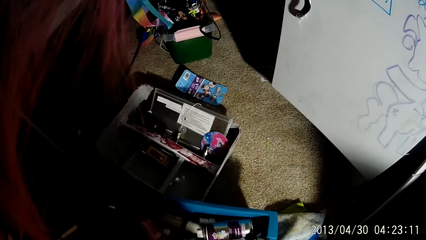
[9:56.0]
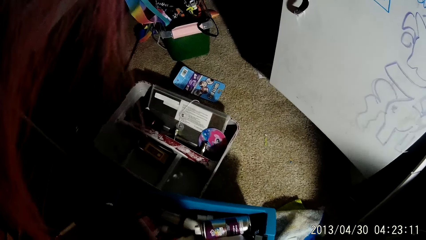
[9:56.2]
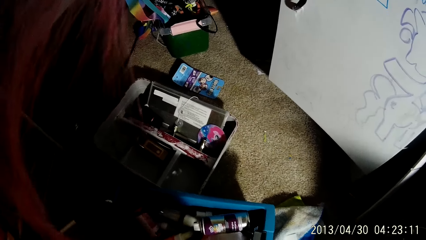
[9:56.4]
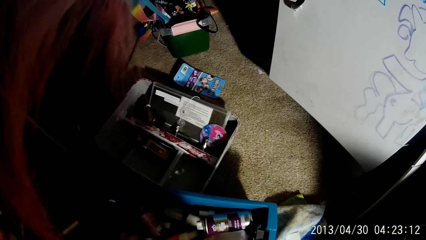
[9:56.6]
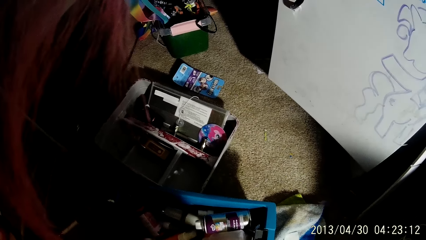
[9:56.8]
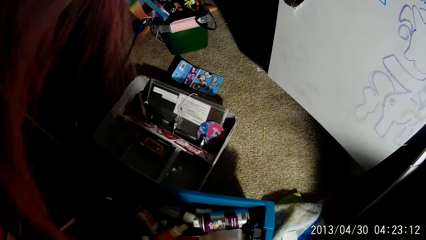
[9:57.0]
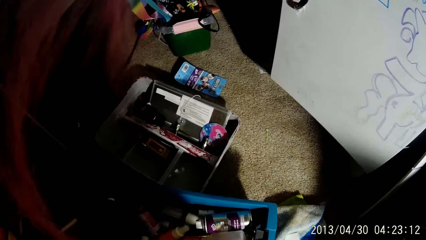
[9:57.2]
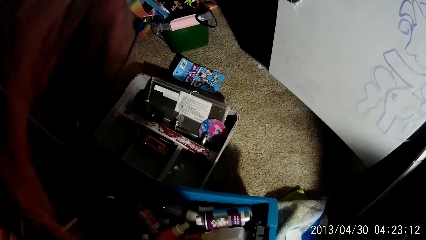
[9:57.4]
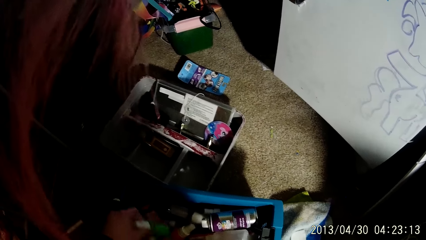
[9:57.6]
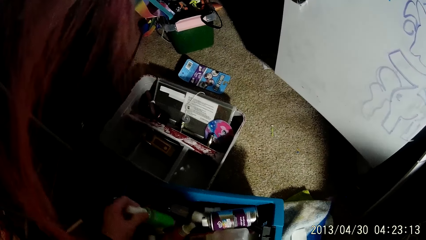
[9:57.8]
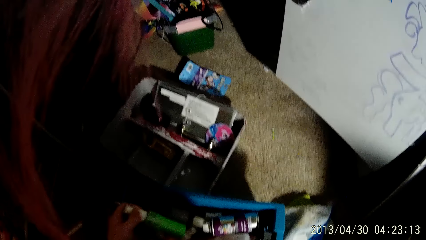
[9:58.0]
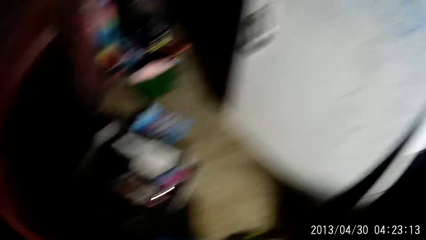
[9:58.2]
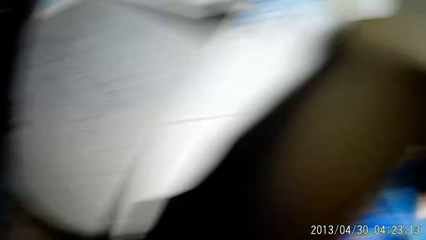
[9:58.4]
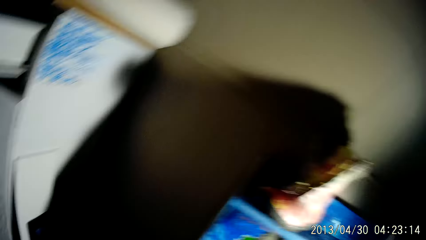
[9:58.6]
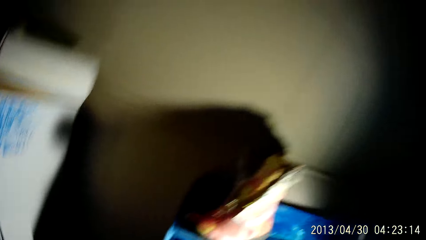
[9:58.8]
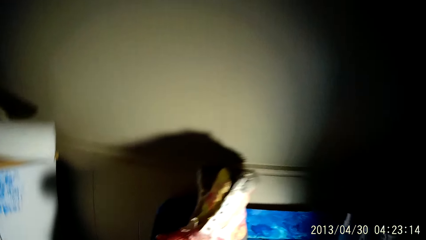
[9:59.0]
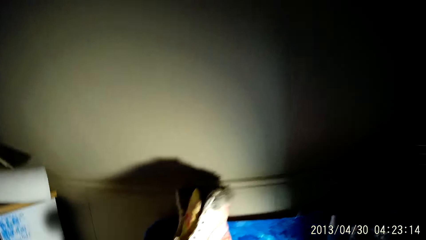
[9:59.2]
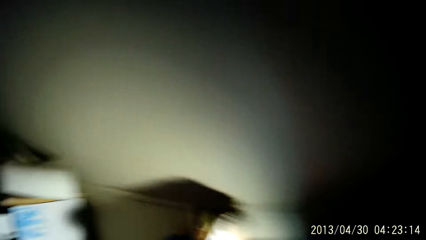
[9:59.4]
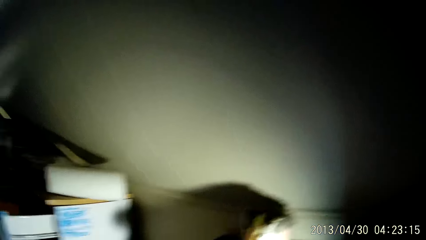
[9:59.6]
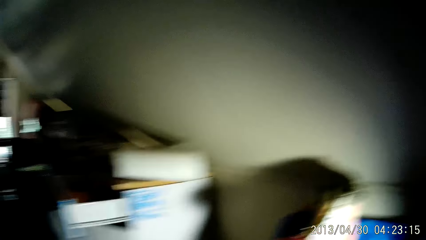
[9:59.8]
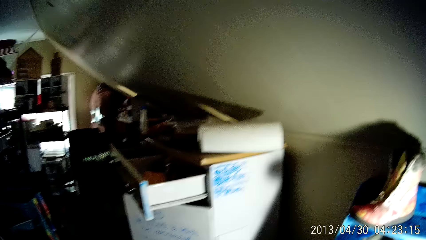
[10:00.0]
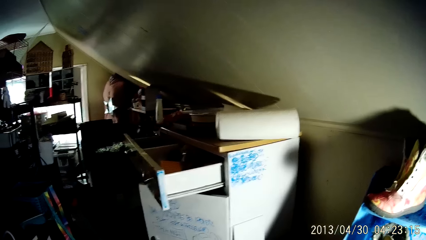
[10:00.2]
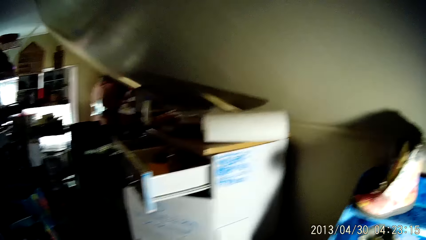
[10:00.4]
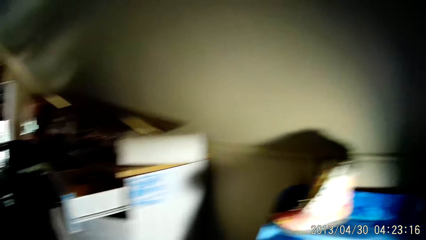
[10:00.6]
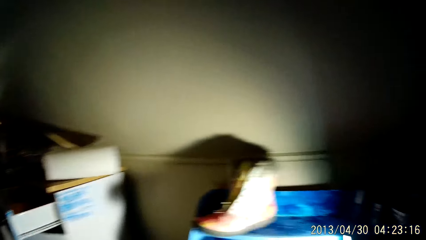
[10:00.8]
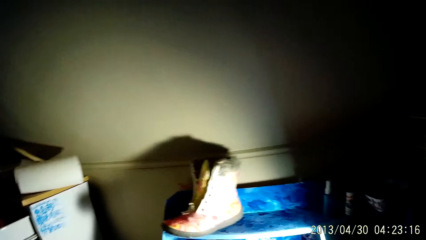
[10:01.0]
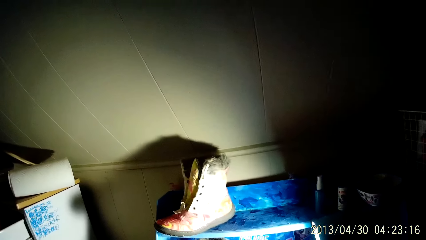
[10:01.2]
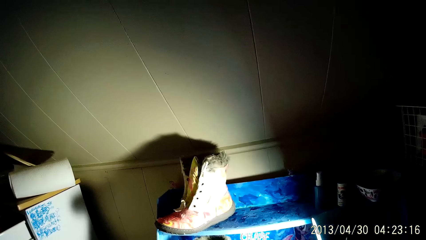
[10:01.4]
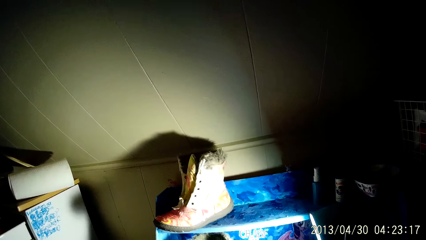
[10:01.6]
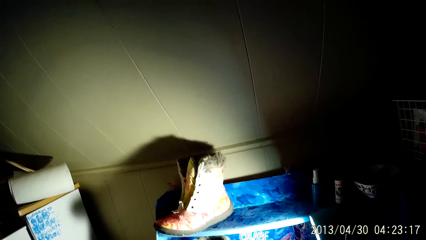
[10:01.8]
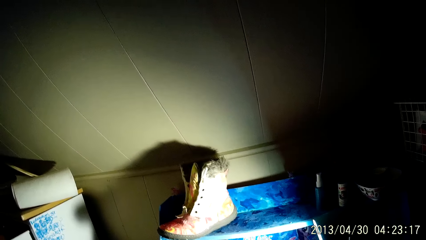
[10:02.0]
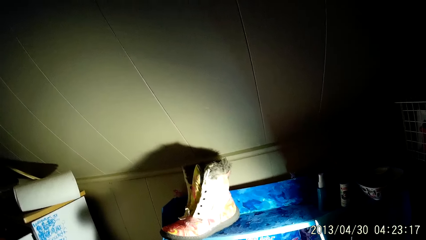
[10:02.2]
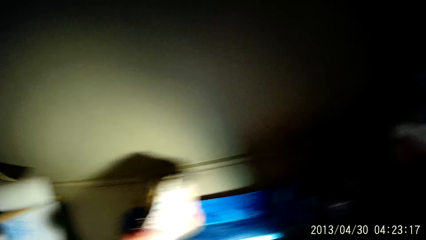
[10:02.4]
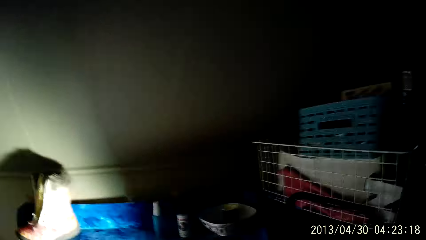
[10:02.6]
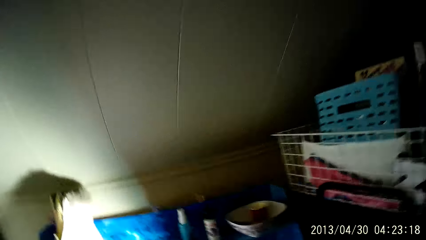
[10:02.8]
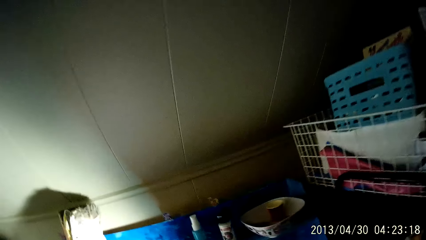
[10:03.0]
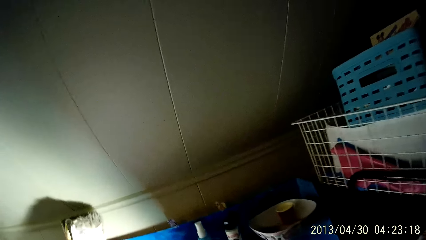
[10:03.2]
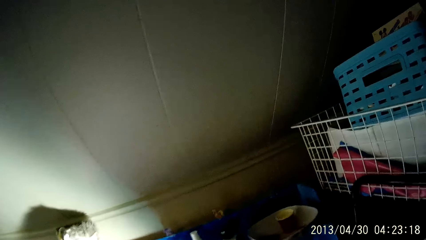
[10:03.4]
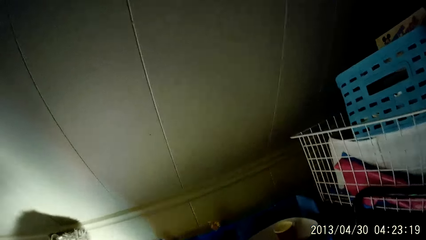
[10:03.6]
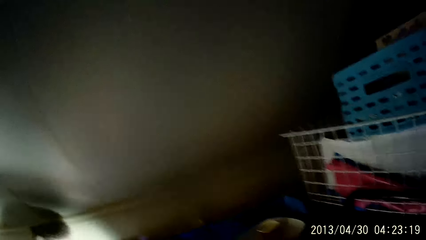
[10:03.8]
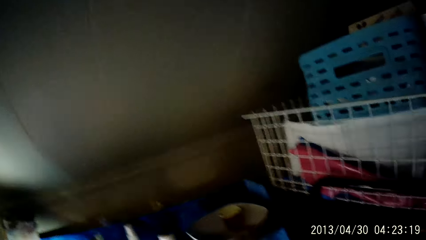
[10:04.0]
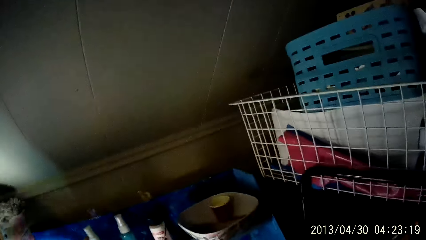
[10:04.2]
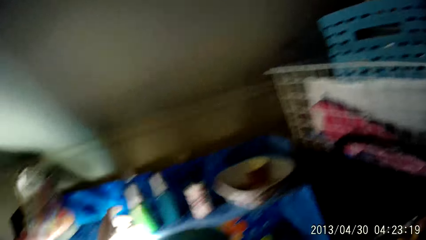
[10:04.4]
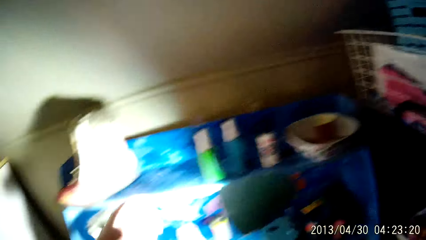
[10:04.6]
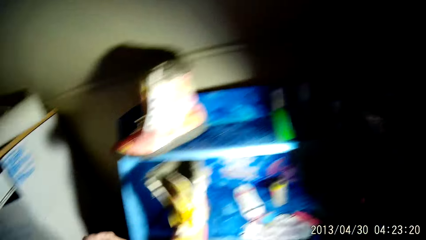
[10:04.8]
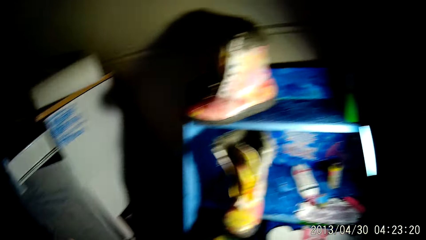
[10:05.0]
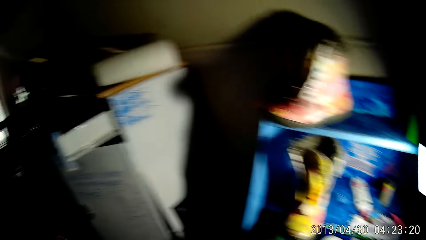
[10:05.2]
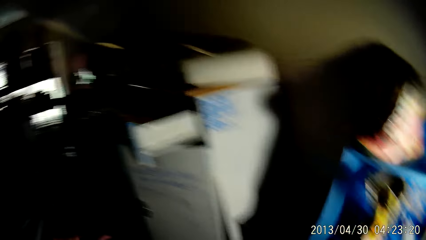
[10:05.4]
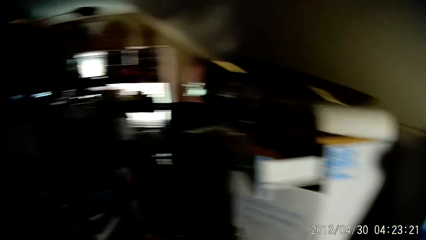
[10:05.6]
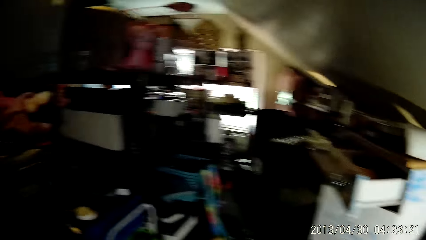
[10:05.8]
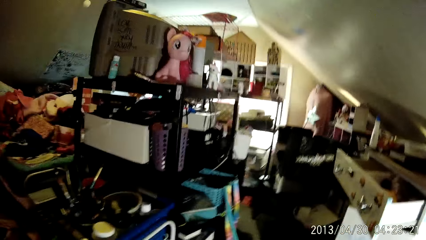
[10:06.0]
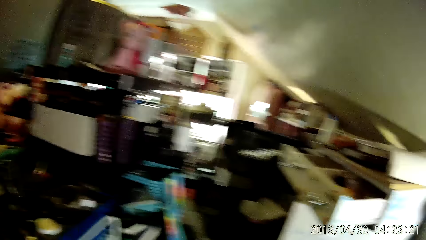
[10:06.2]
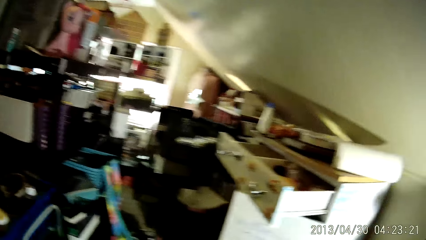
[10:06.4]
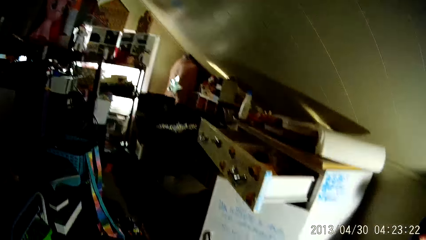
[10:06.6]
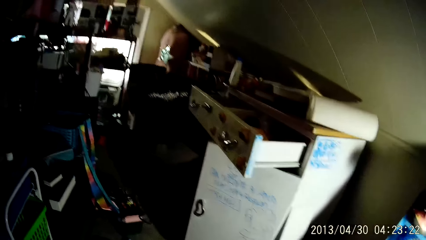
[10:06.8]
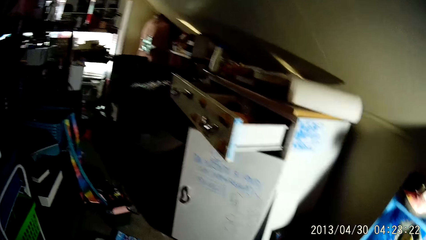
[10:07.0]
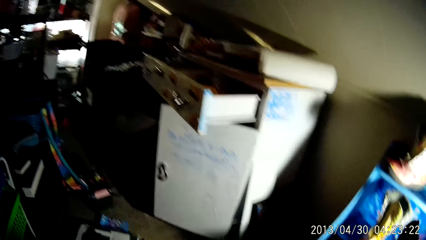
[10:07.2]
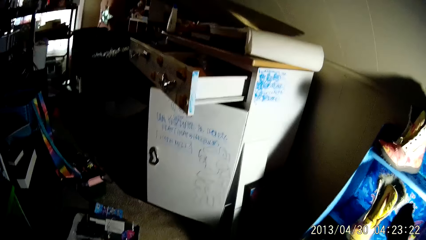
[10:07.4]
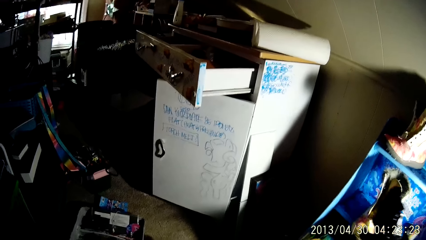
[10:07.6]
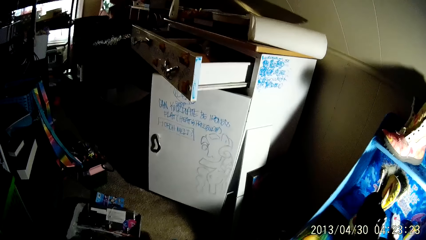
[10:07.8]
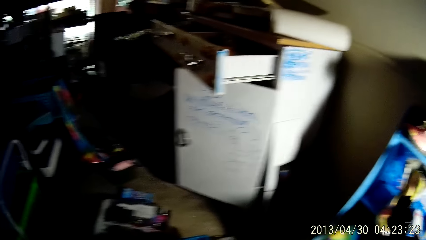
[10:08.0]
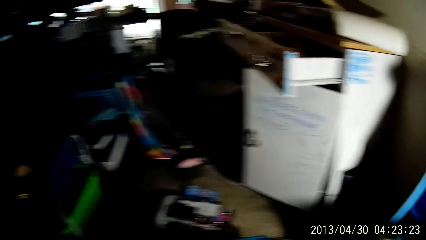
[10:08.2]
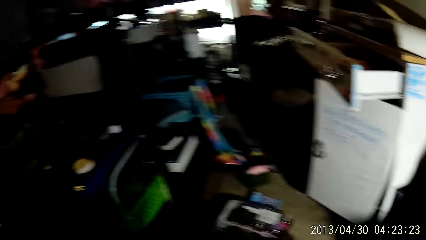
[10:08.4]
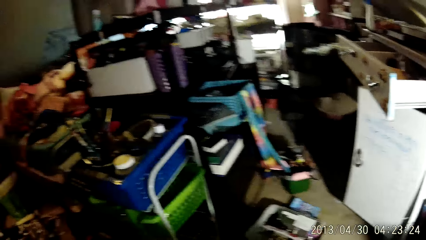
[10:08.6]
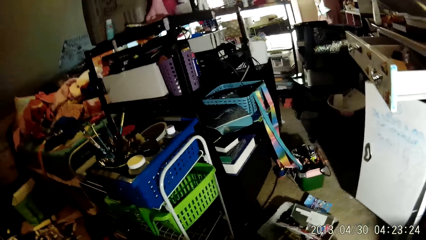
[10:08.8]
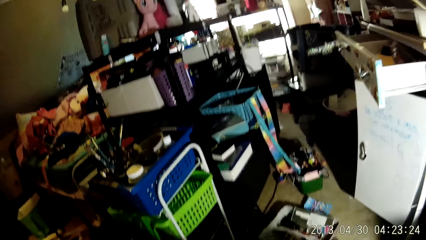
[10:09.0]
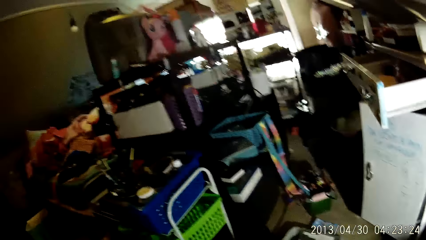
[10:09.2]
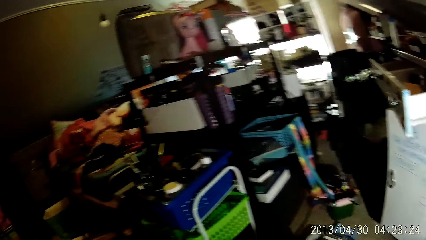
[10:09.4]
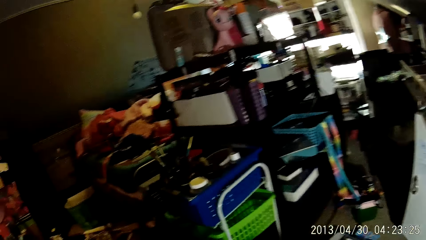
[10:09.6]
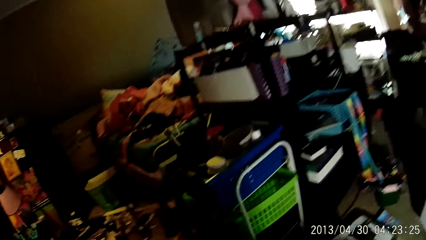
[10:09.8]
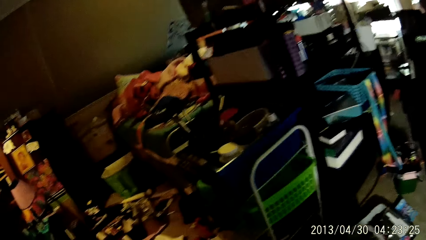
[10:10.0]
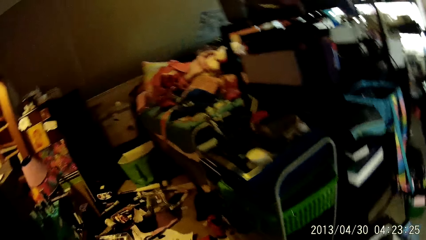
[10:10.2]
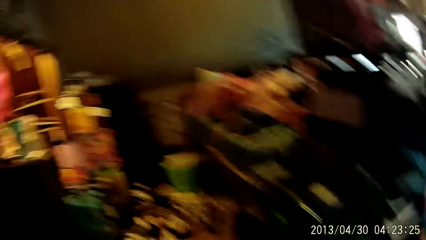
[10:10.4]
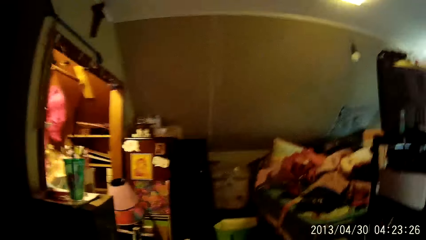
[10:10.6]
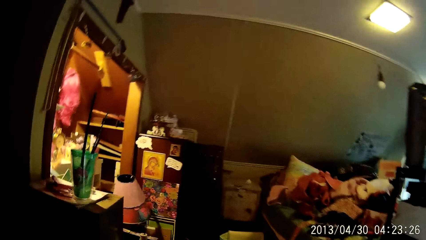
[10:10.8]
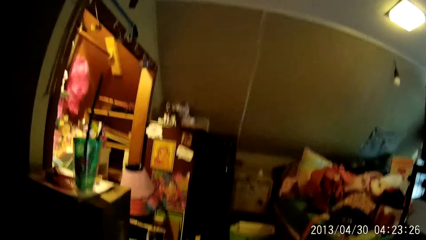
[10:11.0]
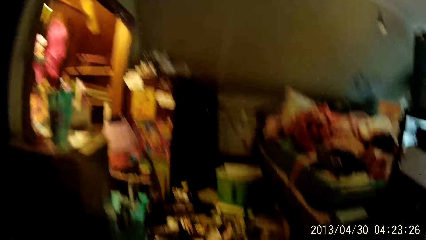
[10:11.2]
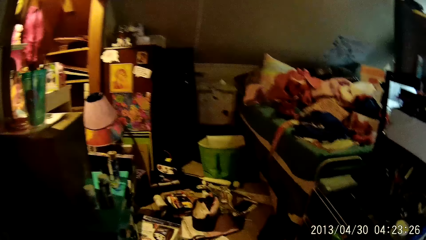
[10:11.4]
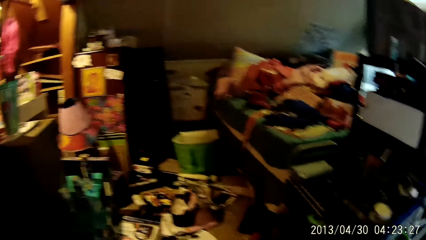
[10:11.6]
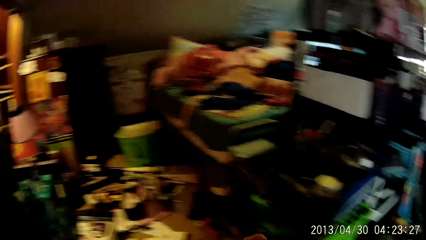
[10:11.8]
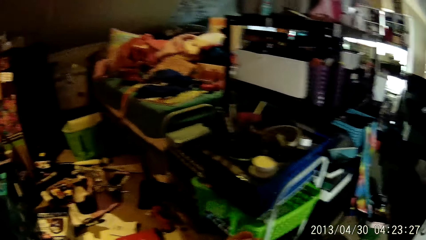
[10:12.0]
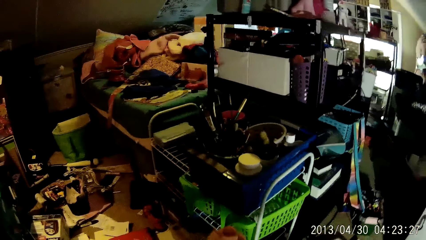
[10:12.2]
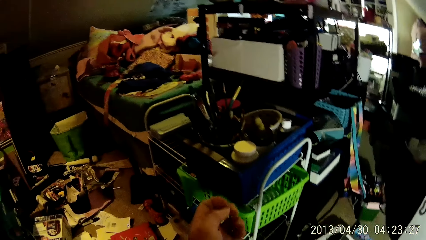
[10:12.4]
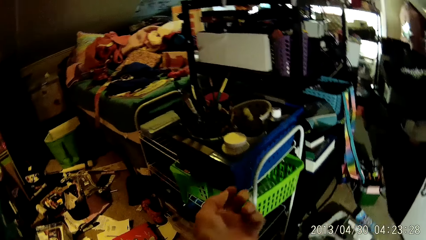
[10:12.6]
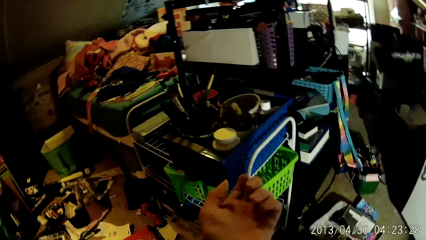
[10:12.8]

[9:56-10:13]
The camera wearer picks up a spray can from the basket on the floor with his left hand. He does something. He places the spray can on a shelf with his left hand. He picks something, does something, picks something and does something.
